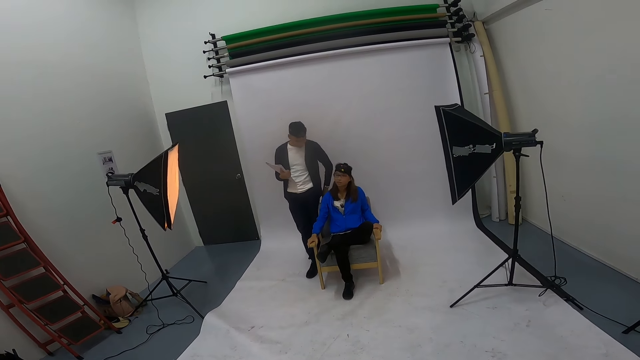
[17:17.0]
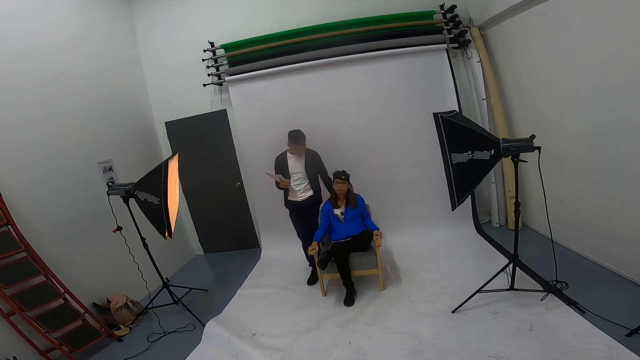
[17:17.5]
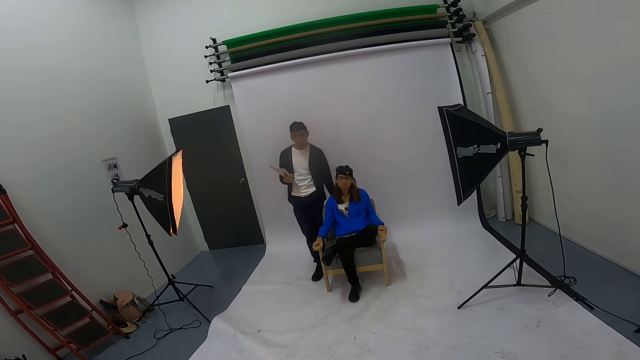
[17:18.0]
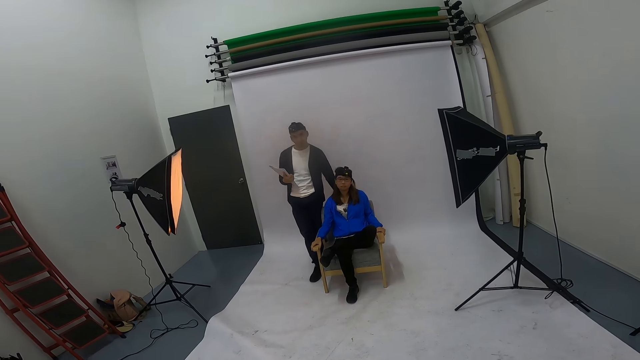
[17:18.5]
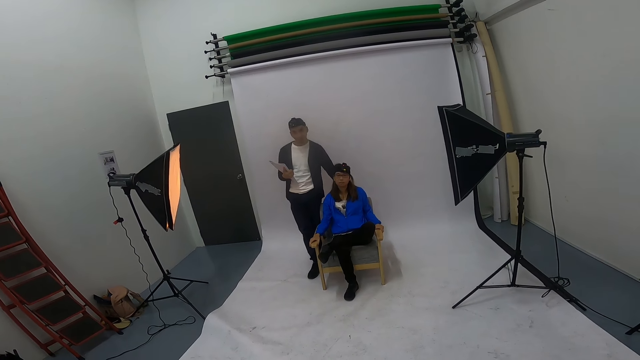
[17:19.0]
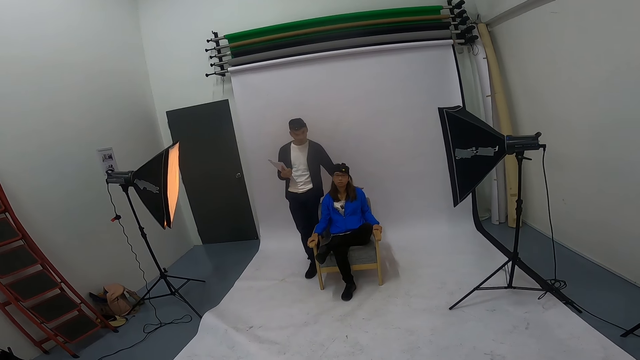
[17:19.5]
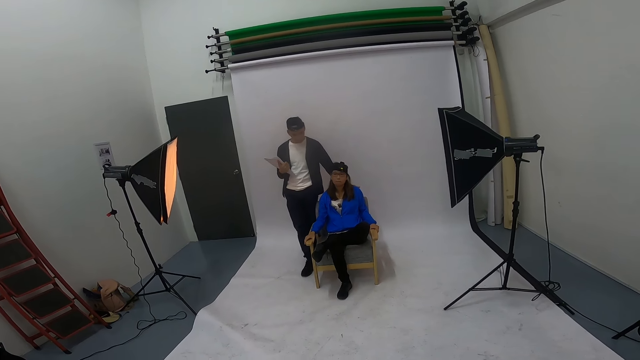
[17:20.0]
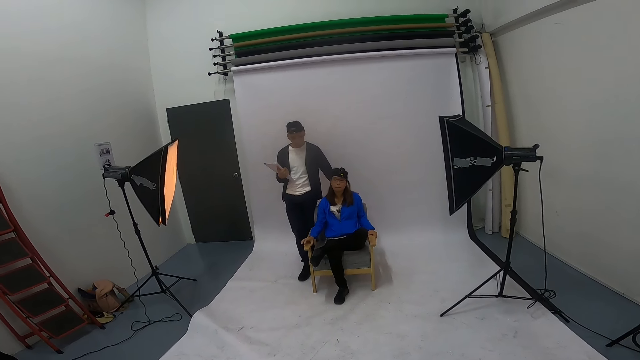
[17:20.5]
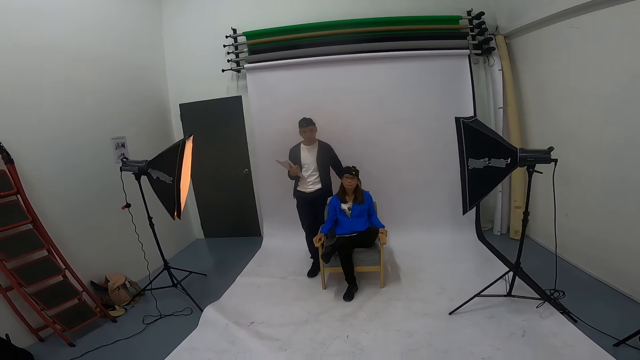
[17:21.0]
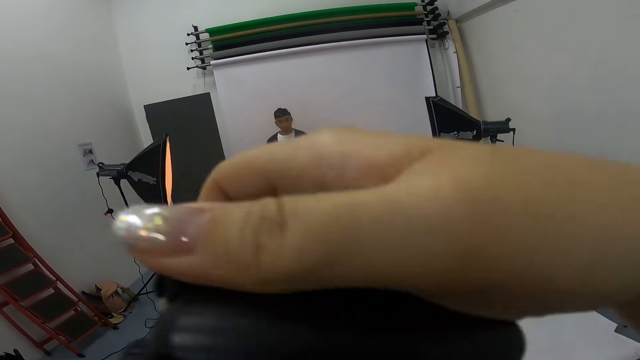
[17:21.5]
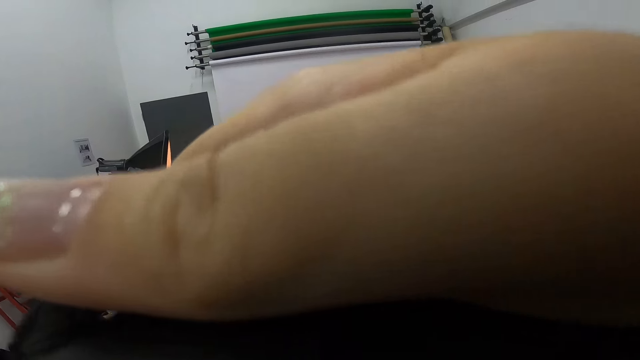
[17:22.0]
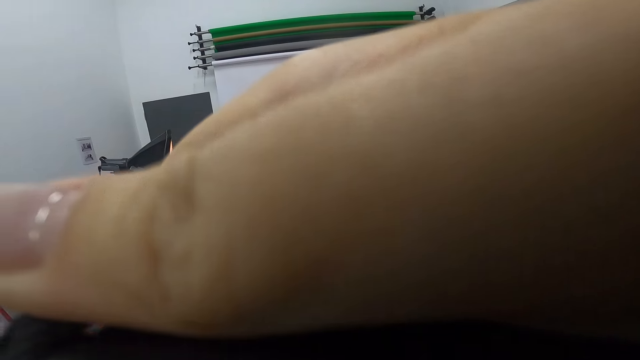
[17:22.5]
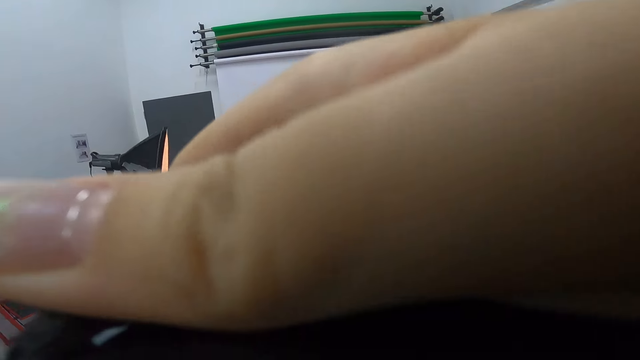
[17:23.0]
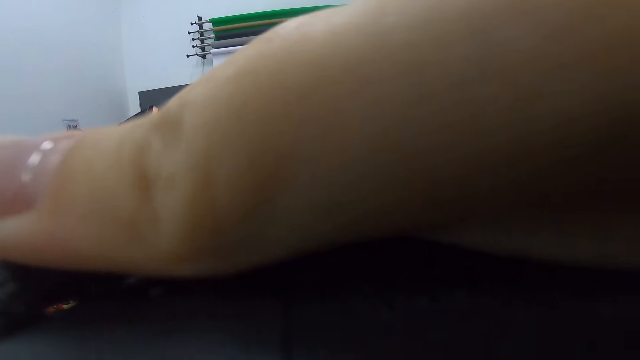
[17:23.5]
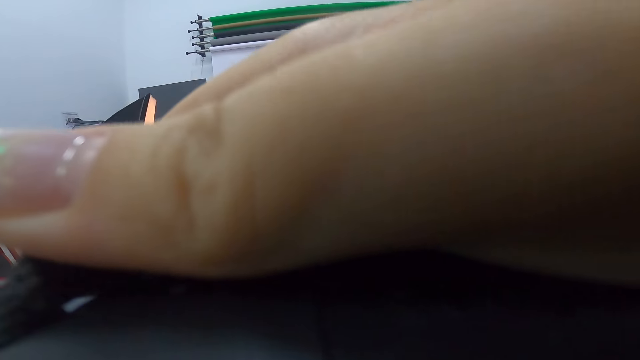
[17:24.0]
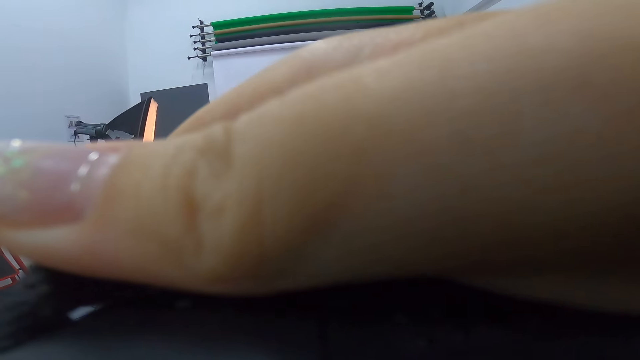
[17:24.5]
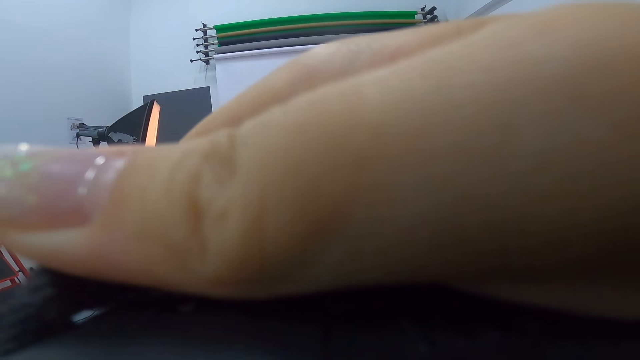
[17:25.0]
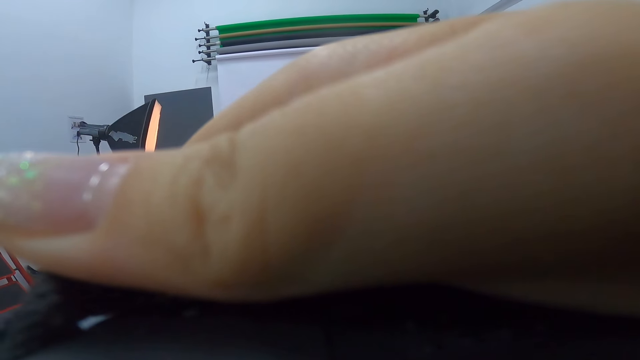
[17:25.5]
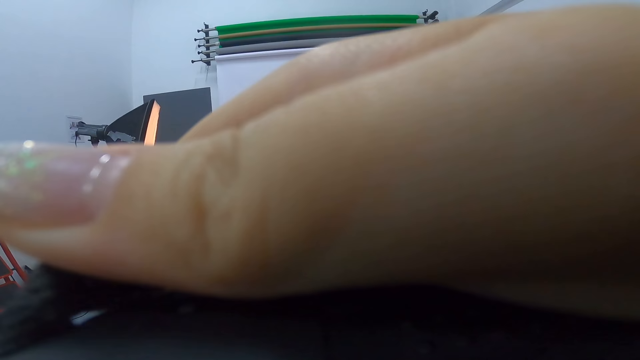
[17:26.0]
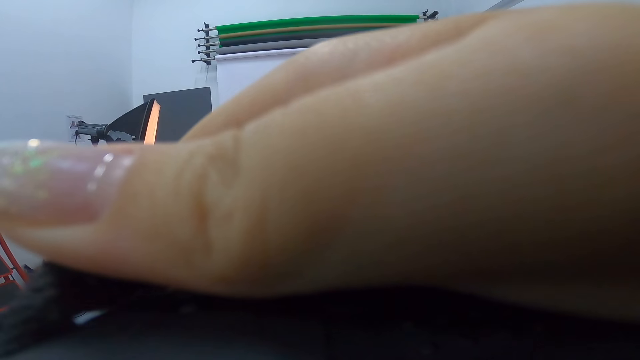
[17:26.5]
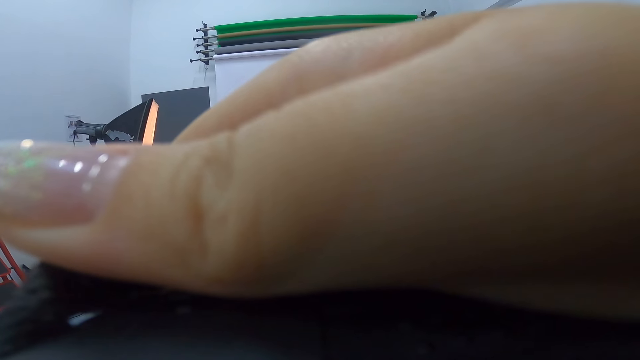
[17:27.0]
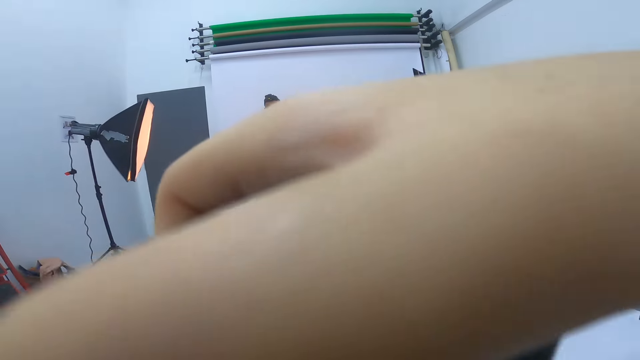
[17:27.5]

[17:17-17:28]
A man puts the hand behind a person. The camera wearer takes photos.

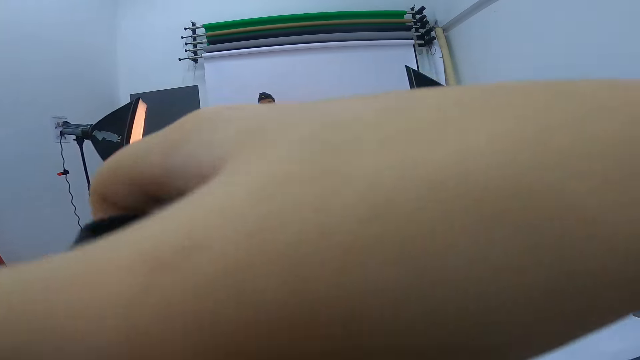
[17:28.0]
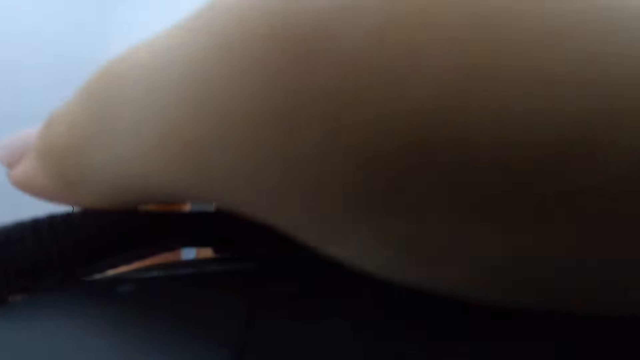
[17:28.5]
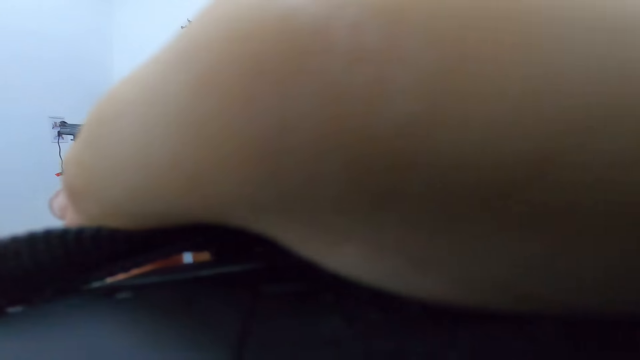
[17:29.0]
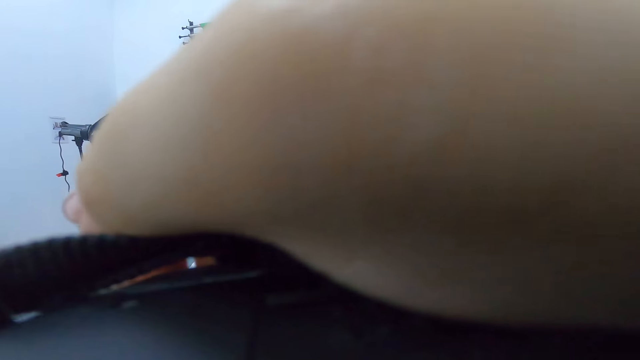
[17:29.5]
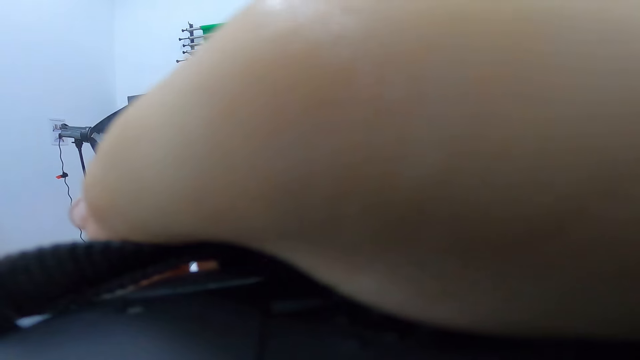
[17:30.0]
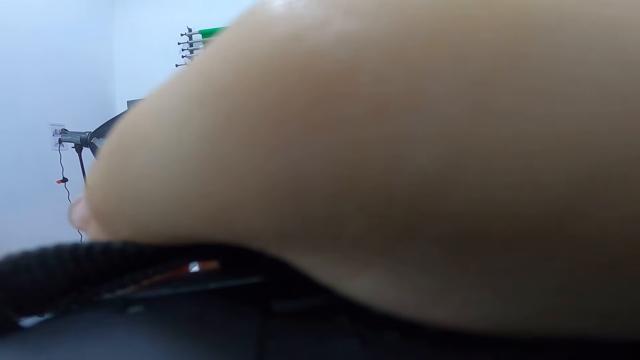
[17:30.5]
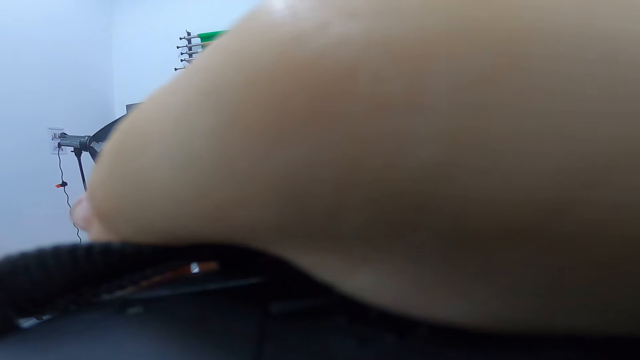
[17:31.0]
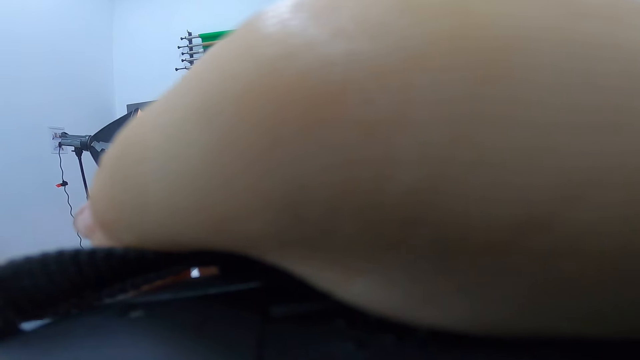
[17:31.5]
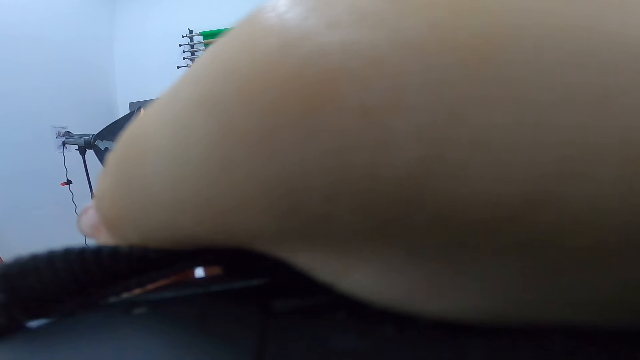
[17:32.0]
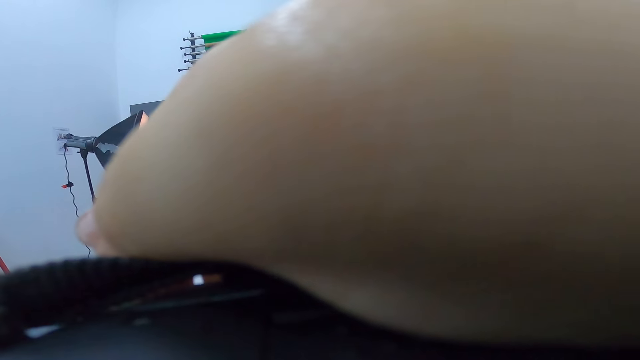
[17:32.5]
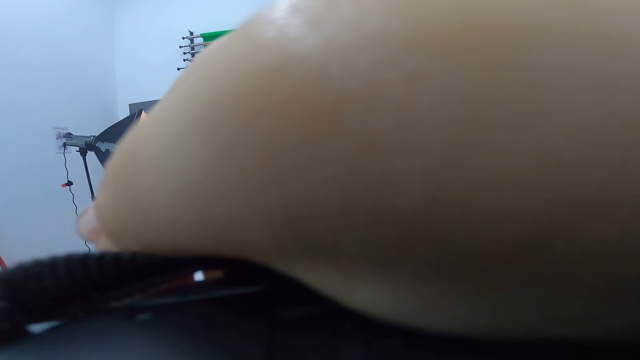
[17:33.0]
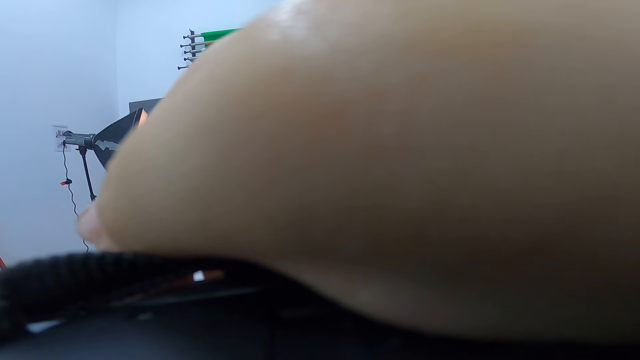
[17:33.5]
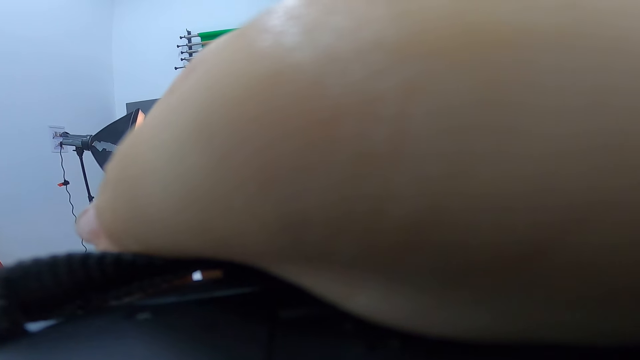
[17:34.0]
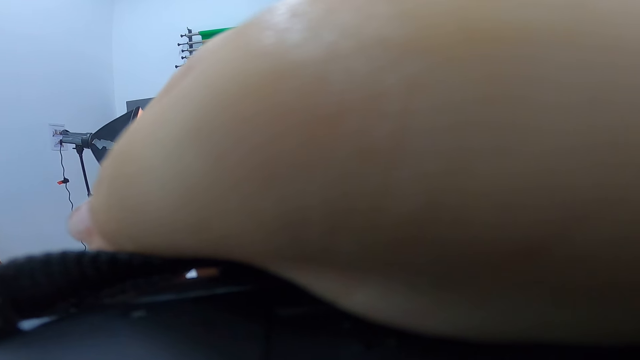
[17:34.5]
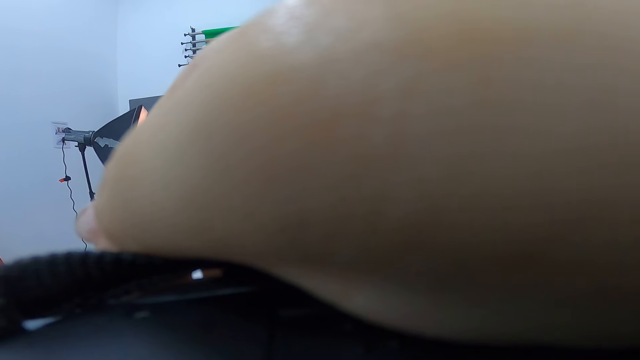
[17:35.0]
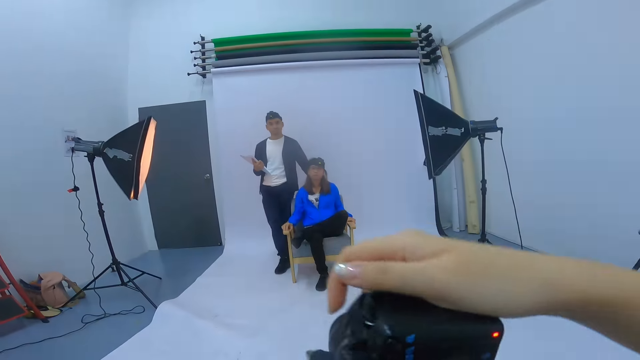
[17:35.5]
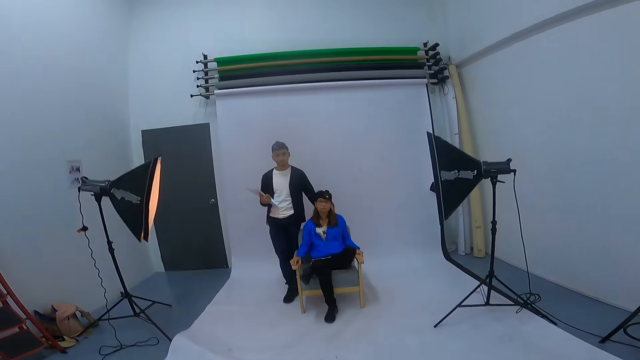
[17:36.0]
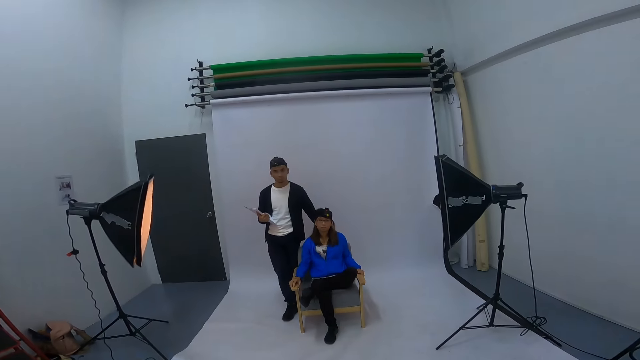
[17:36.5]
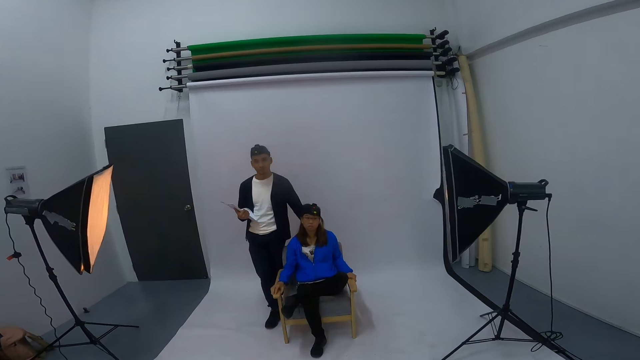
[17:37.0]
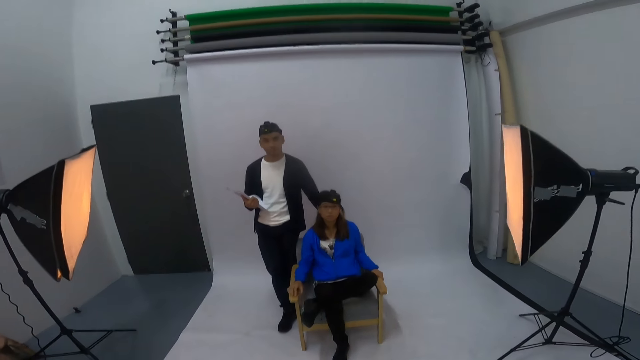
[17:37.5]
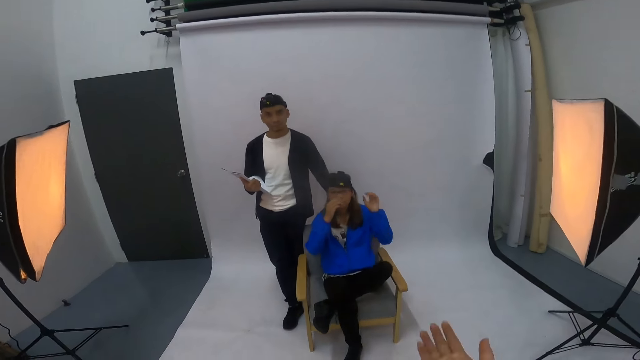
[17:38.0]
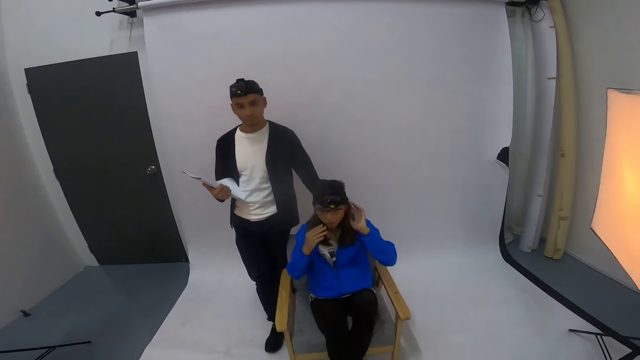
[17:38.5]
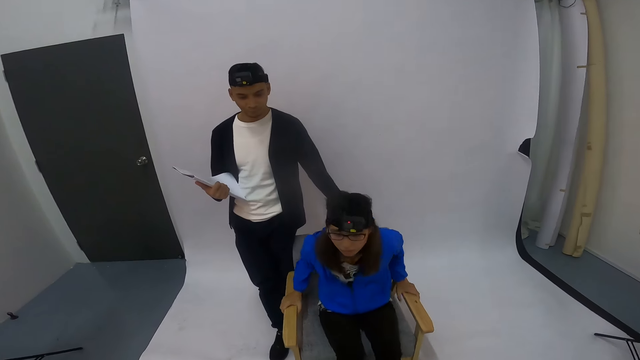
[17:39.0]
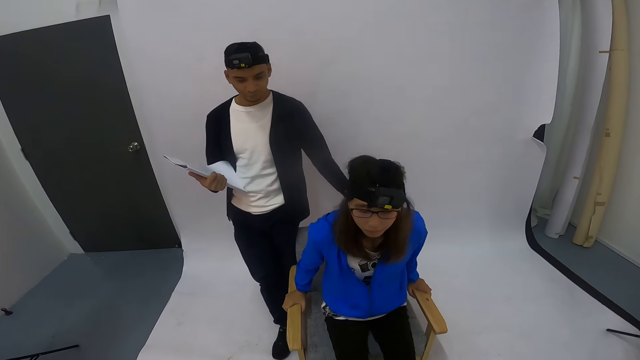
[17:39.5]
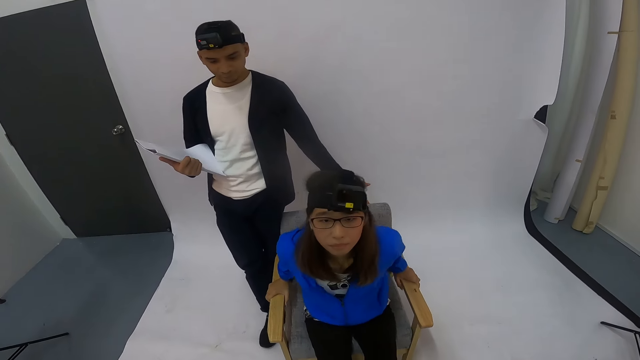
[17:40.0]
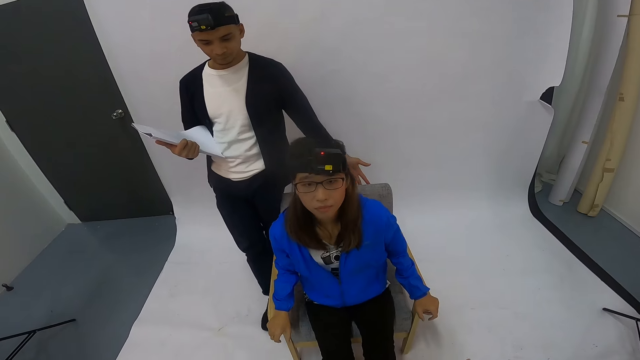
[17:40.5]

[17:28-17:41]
The camera wearer takes a photo shot of a woman. They take a photo shot of the woman again. They interact with the woman and a man. The woman stands from the chair. The woman moves on the chair.
